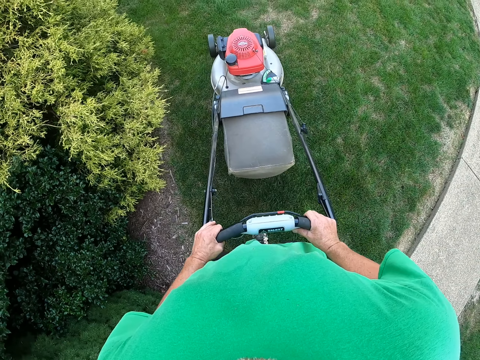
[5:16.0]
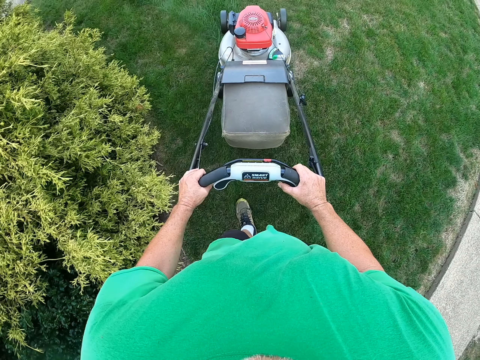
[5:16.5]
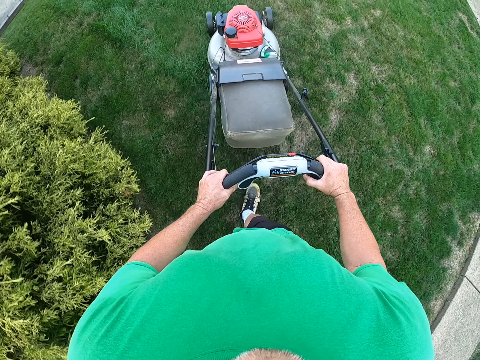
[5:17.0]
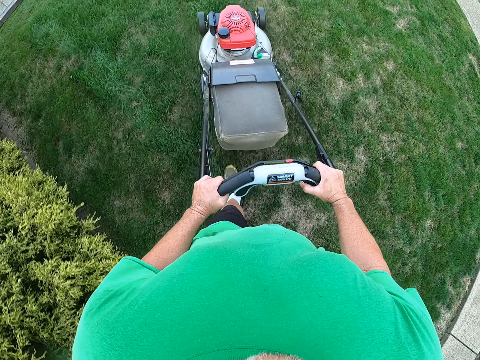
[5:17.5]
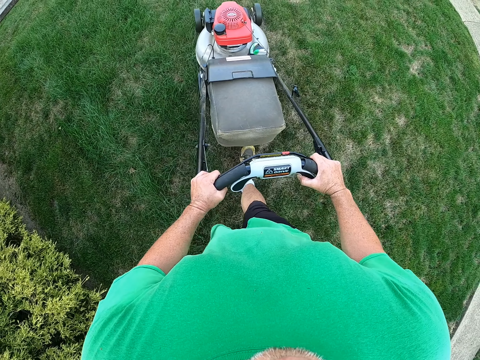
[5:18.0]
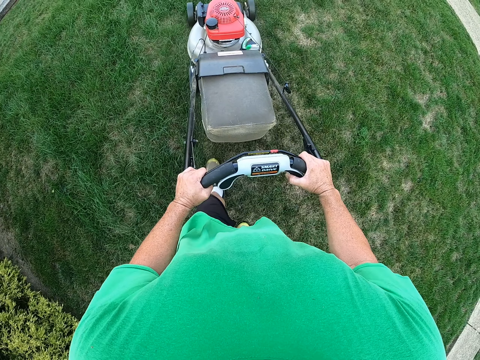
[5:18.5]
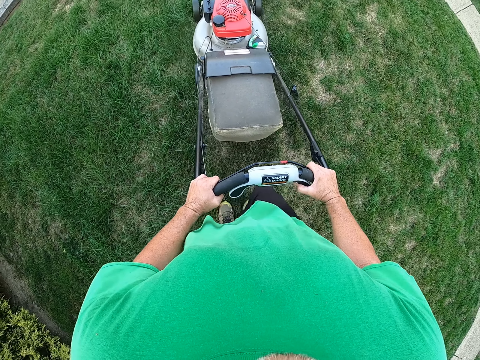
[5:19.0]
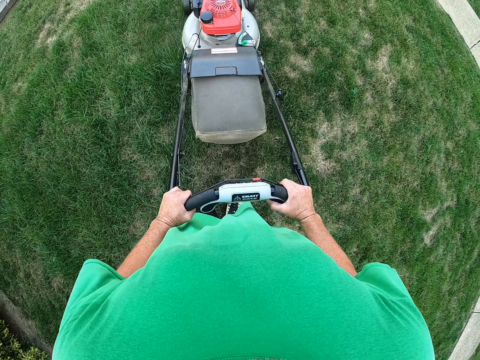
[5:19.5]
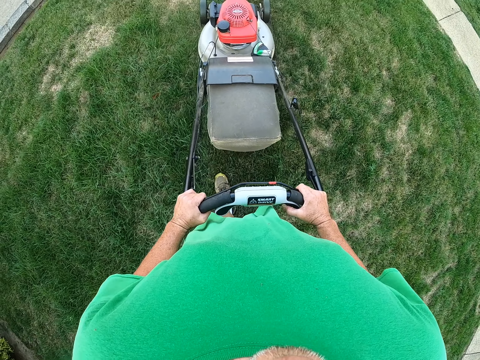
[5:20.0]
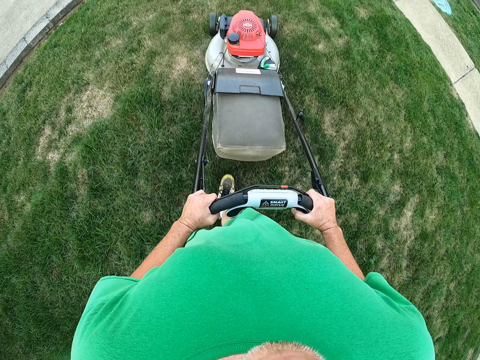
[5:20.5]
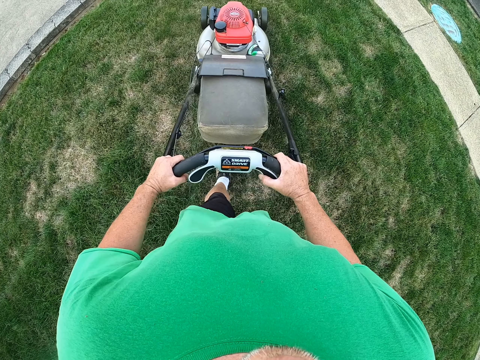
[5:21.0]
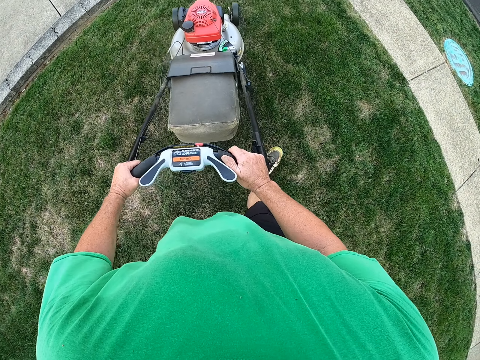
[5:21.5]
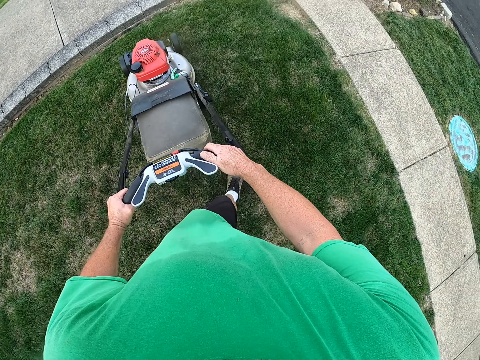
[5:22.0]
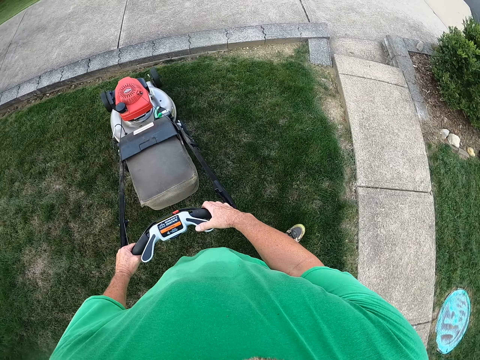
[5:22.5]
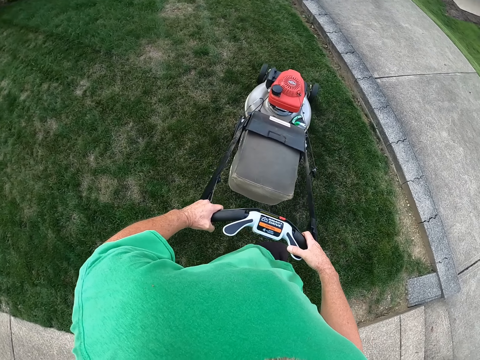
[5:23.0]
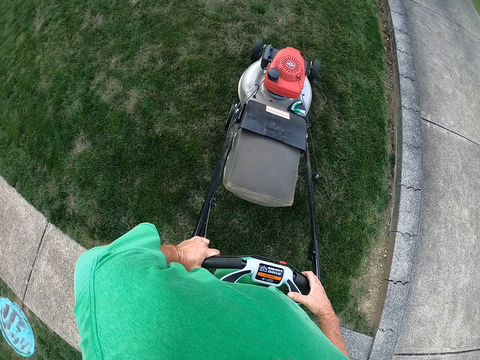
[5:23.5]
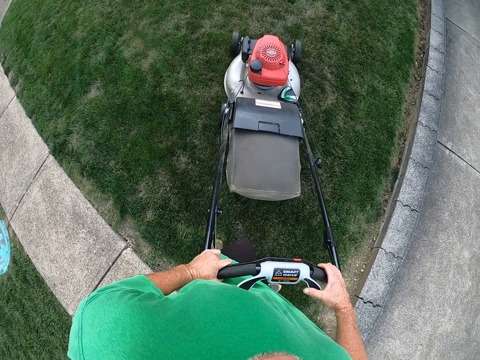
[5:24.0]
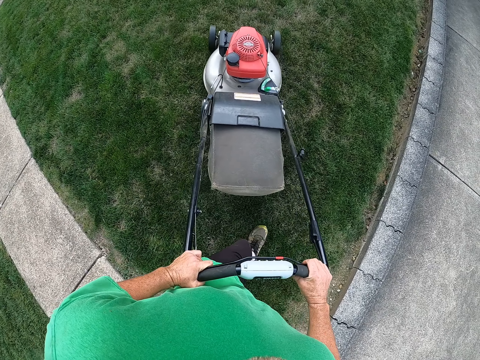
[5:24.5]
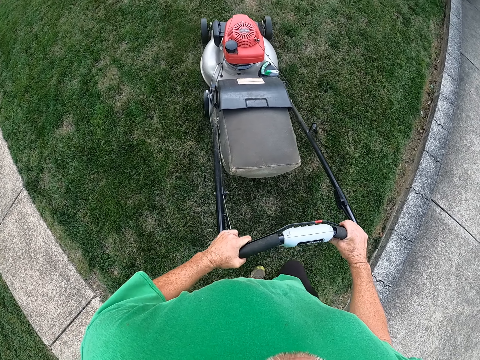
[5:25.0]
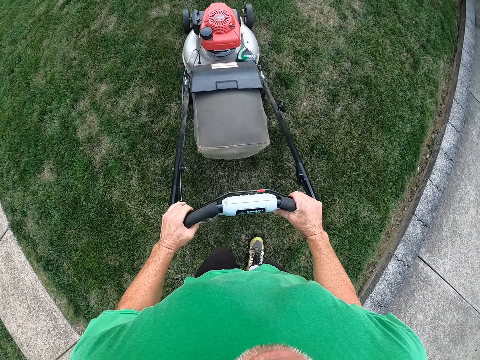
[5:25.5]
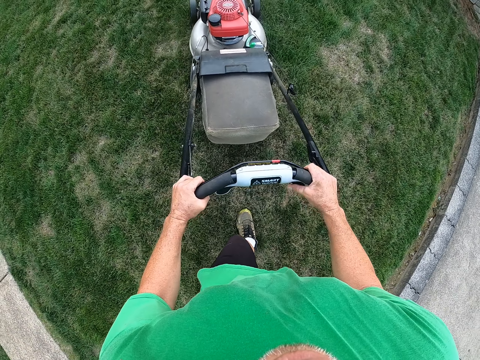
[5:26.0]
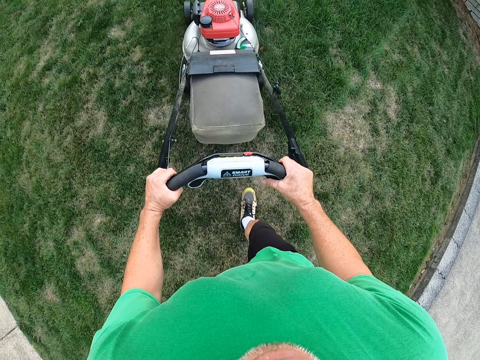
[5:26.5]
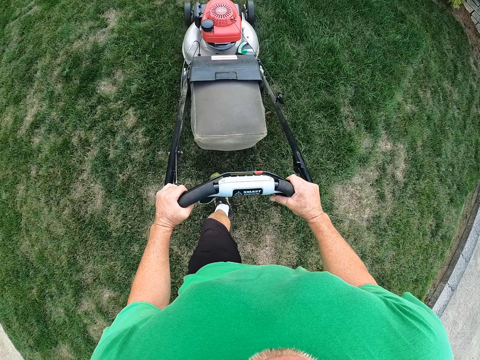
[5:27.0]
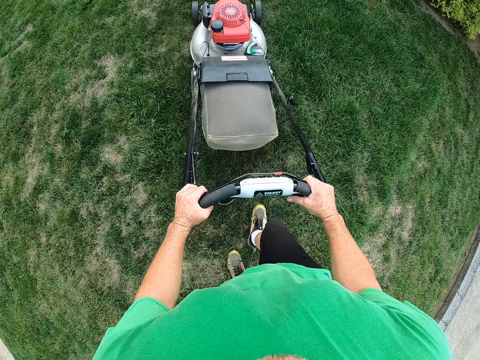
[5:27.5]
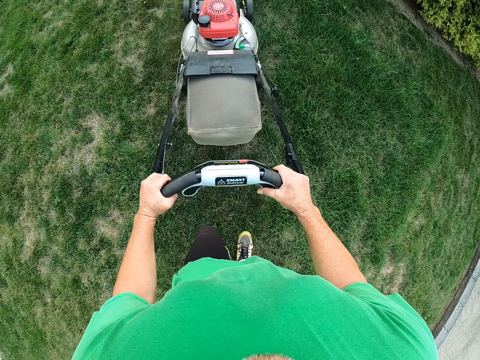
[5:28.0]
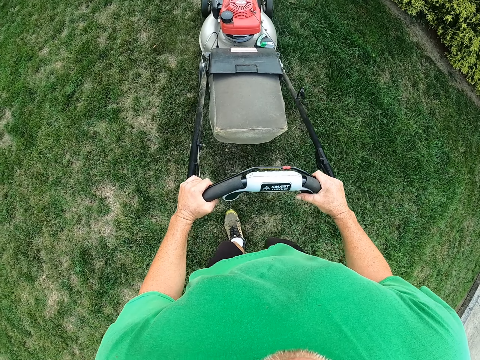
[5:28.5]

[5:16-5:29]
The camera wearer pushes the lawn mower. They turn the lawn mower right. They pull the lawn mower. They push the mower over the grass.

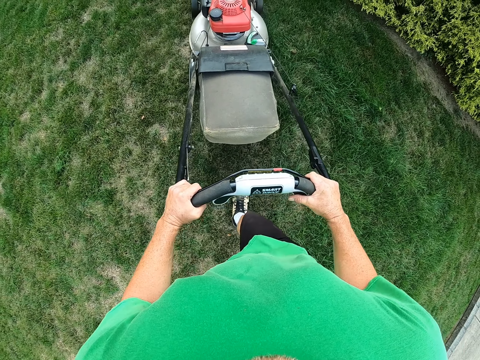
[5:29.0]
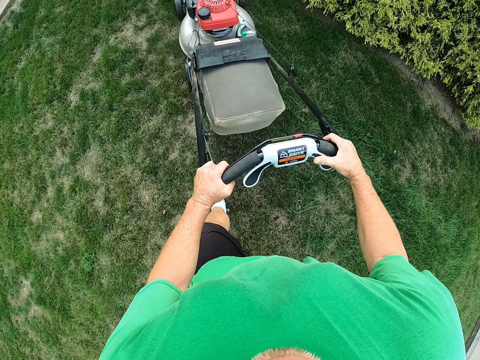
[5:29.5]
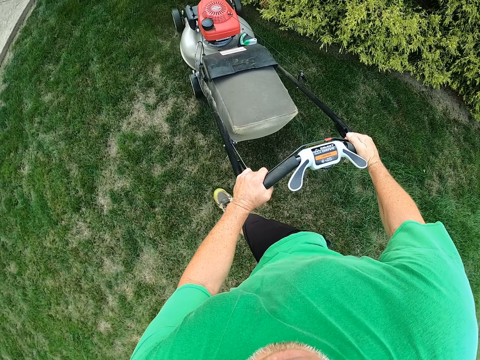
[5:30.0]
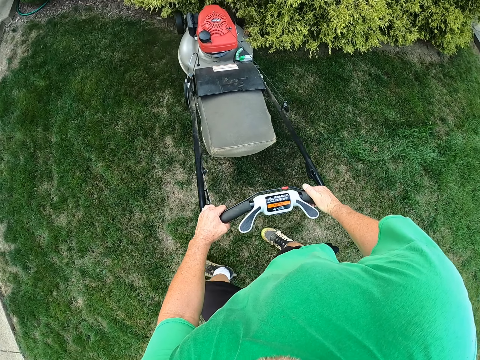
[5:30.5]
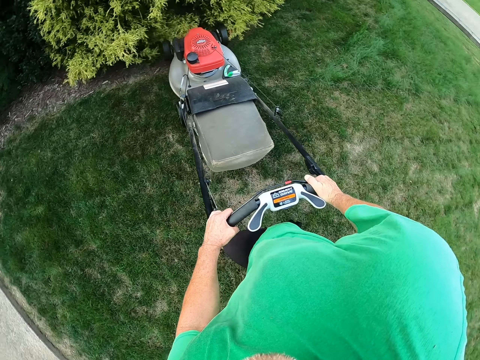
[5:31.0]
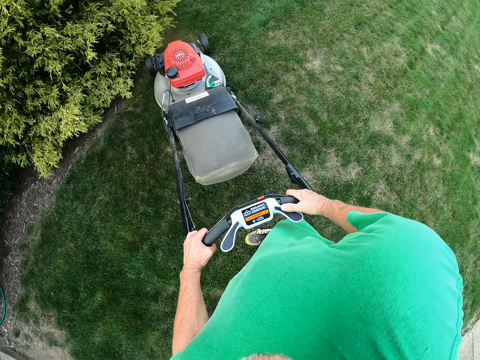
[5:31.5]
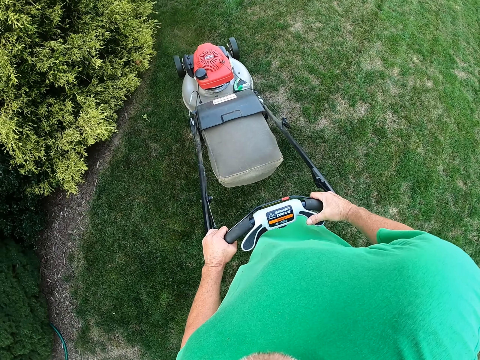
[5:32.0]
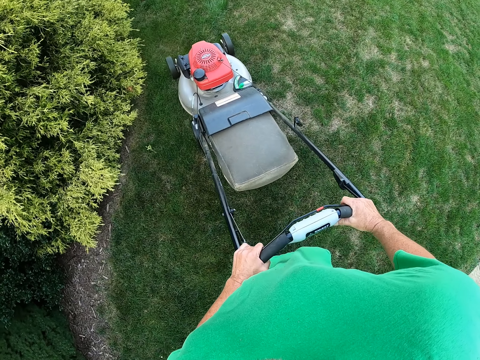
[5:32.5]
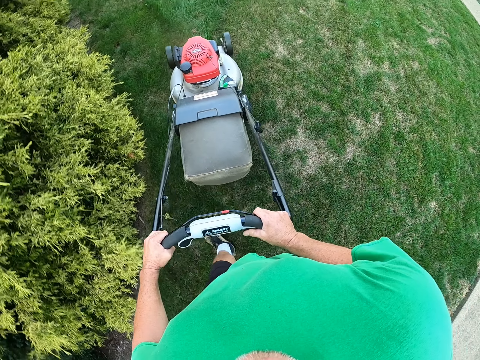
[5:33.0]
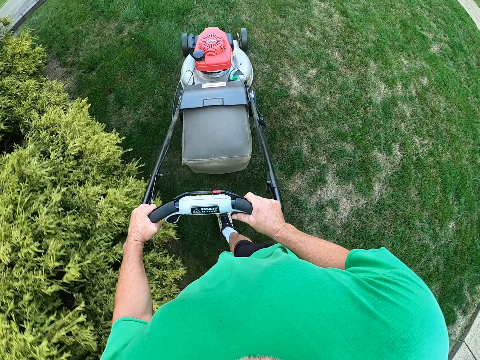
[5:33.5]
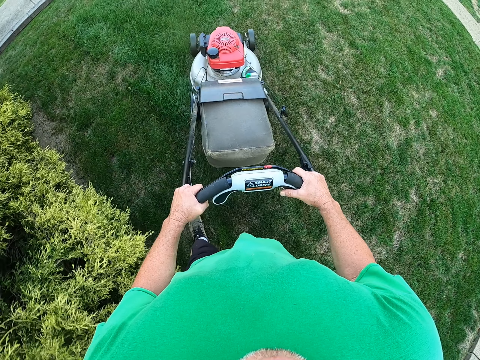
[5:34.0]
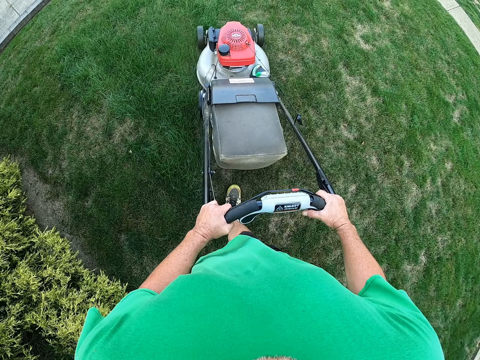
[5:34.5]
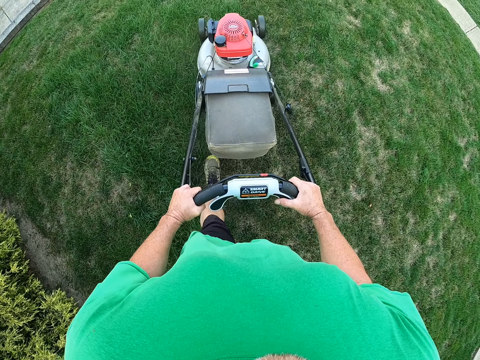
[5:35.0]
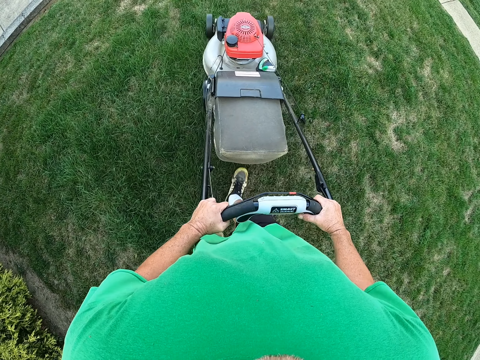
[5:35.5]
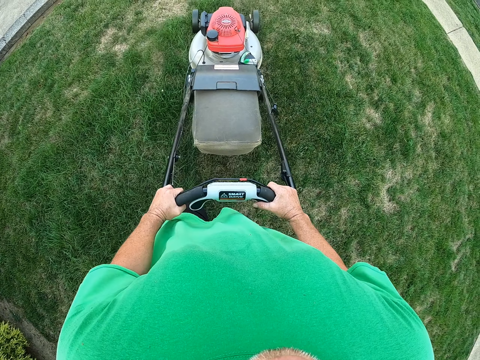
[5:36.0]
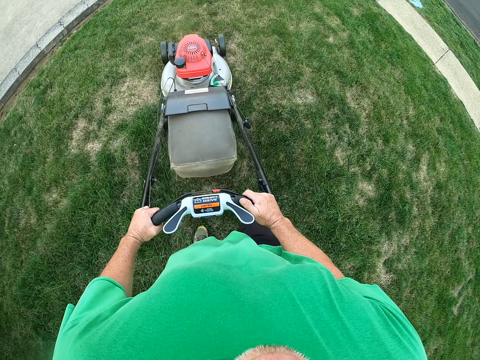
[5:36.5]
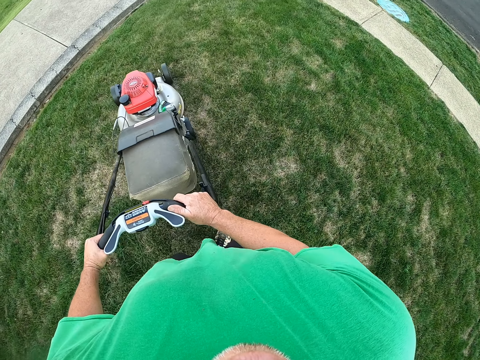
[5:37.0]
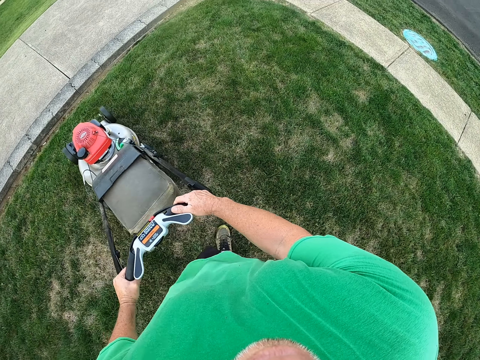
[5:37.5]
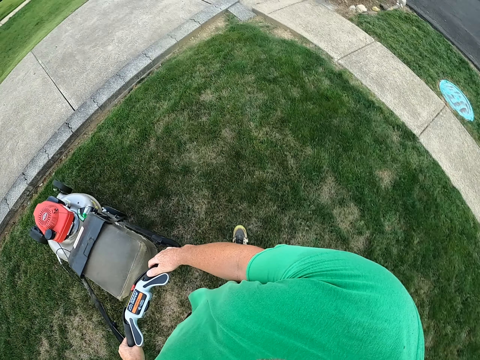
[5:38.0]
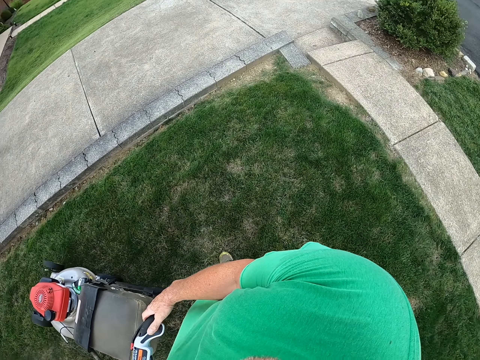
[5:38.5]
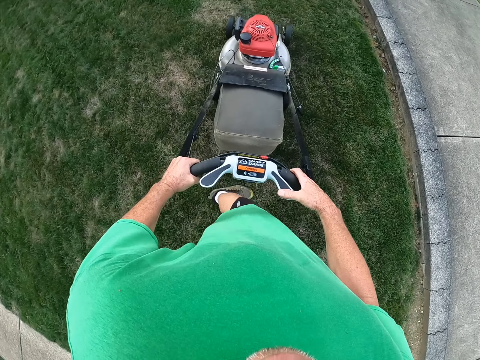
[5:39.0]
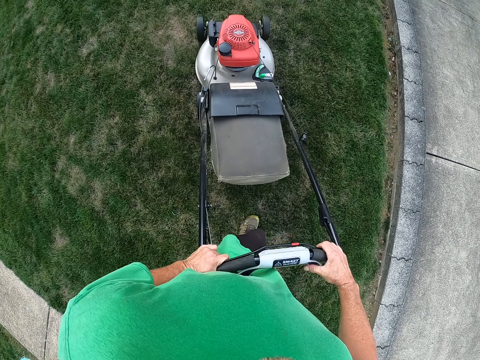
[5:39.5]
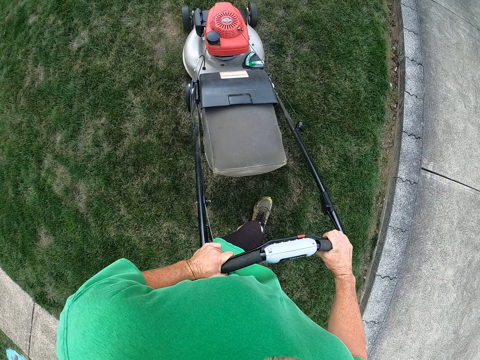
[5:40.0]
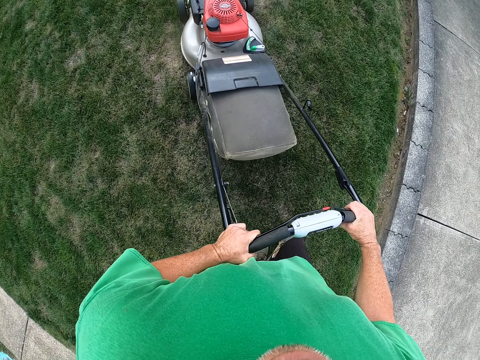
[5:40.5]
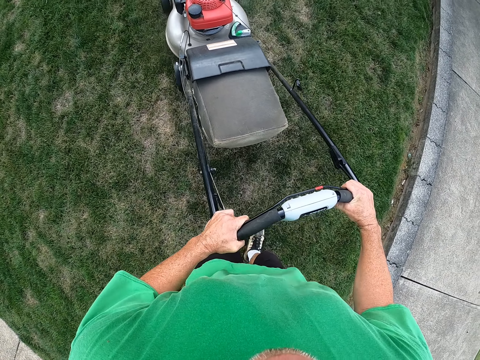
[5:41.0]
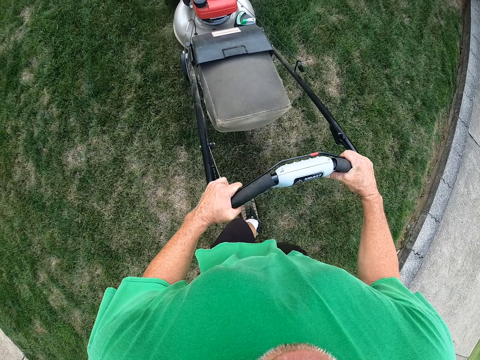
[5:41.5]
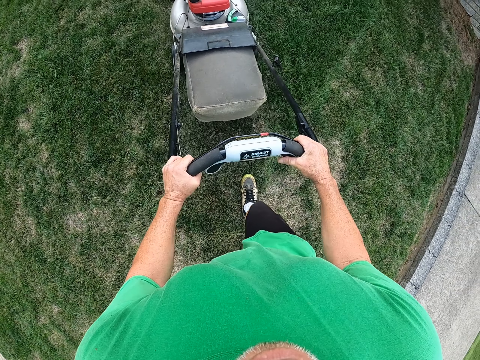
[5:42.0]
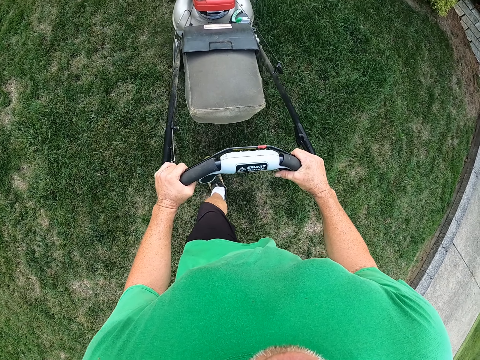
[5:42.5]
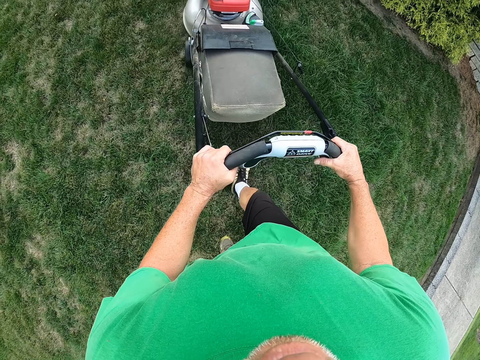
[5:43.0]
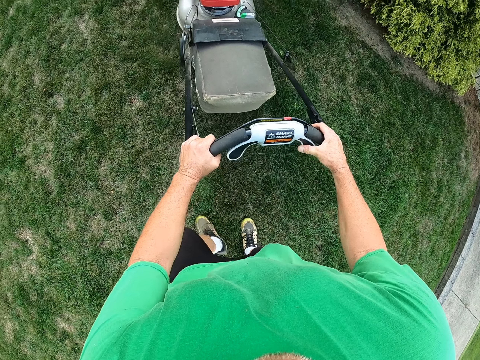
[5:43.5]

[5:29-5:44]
The camera wearer pulls the lawn mower. They push the lawn mower. They turn the lawn mower left. They pull the lawn mower. They push the lawn mower.
